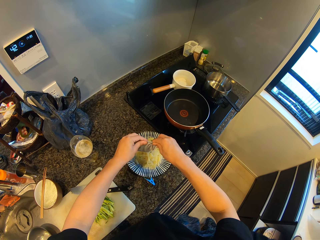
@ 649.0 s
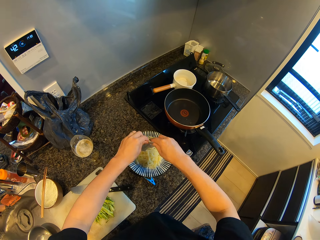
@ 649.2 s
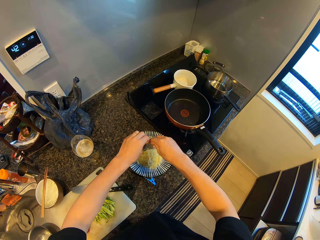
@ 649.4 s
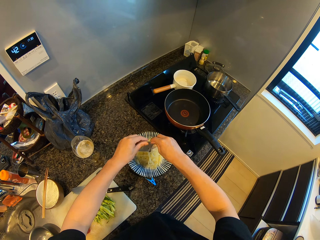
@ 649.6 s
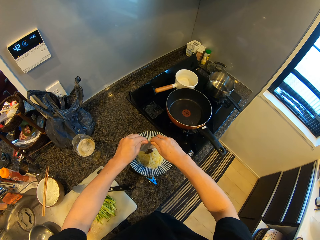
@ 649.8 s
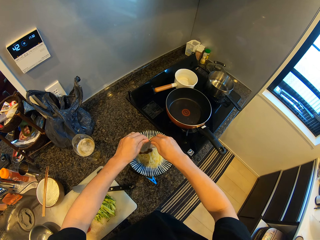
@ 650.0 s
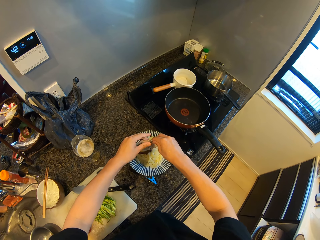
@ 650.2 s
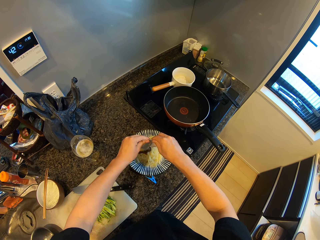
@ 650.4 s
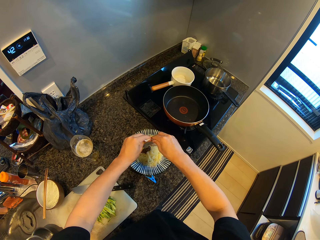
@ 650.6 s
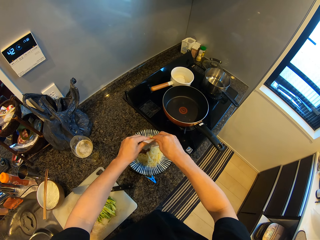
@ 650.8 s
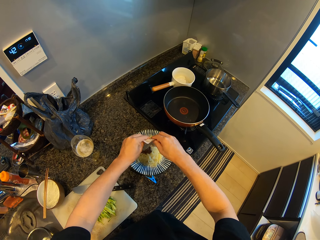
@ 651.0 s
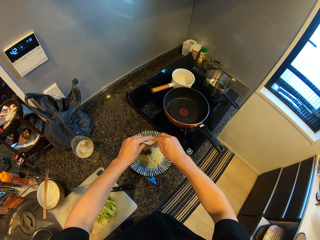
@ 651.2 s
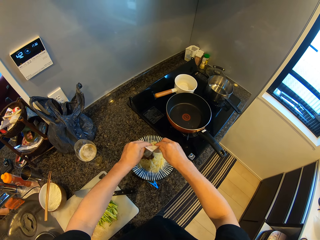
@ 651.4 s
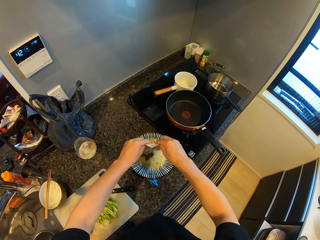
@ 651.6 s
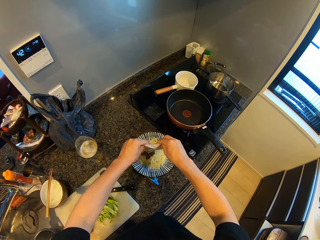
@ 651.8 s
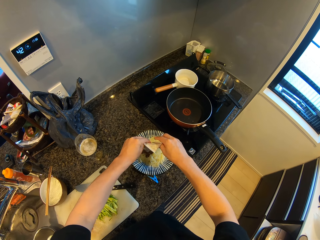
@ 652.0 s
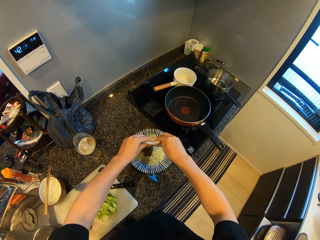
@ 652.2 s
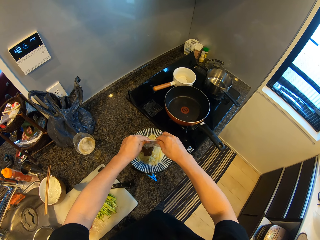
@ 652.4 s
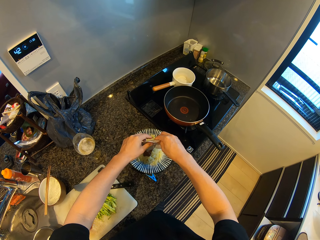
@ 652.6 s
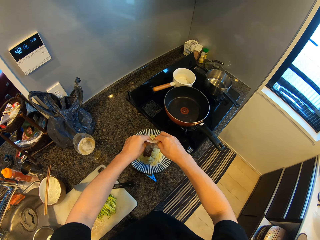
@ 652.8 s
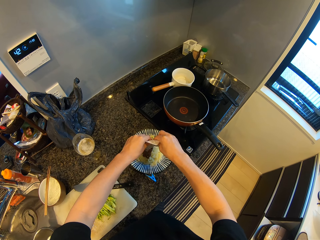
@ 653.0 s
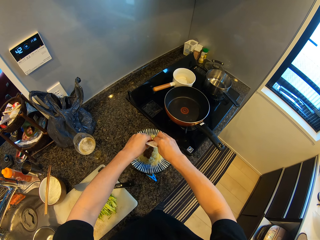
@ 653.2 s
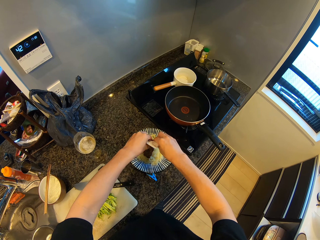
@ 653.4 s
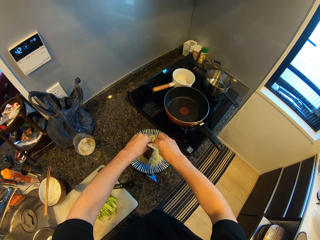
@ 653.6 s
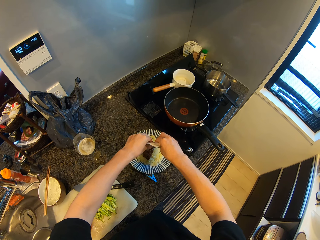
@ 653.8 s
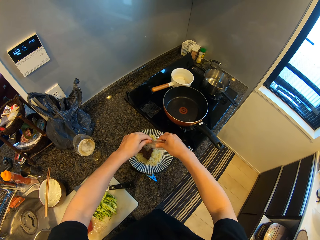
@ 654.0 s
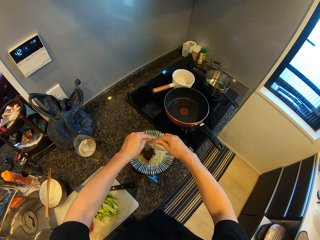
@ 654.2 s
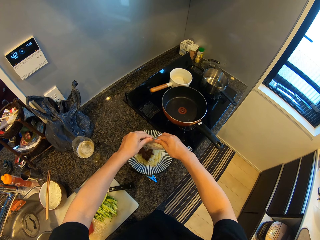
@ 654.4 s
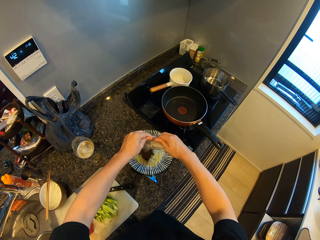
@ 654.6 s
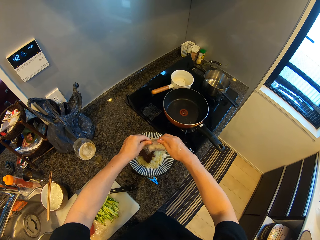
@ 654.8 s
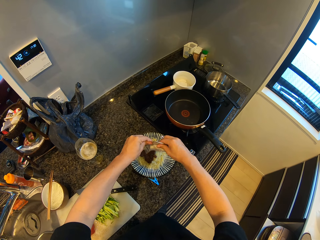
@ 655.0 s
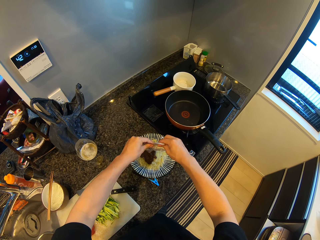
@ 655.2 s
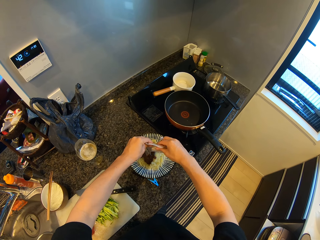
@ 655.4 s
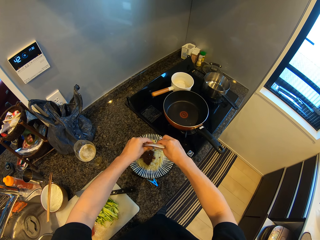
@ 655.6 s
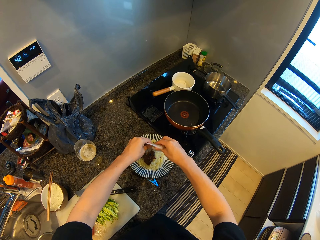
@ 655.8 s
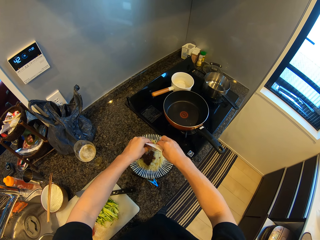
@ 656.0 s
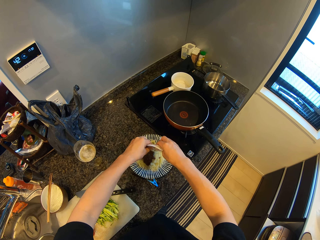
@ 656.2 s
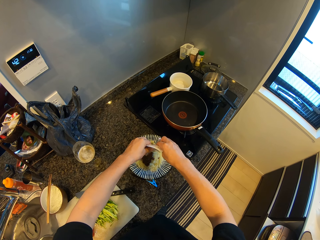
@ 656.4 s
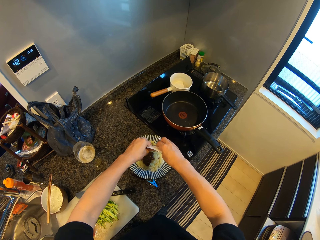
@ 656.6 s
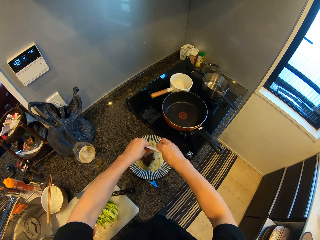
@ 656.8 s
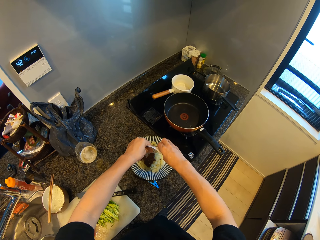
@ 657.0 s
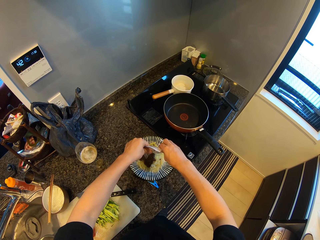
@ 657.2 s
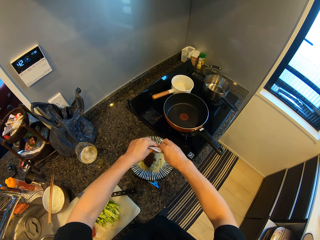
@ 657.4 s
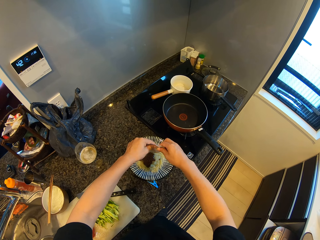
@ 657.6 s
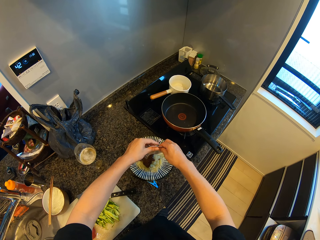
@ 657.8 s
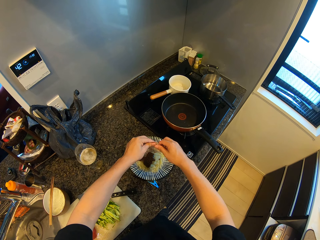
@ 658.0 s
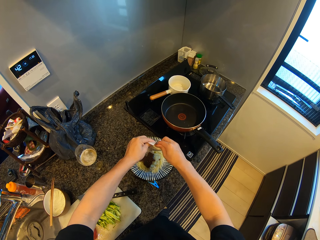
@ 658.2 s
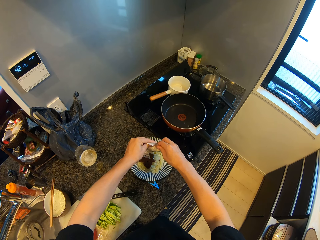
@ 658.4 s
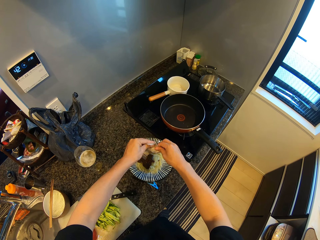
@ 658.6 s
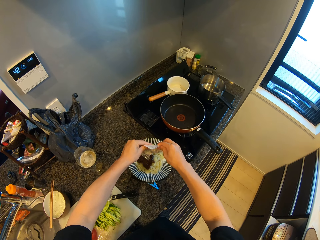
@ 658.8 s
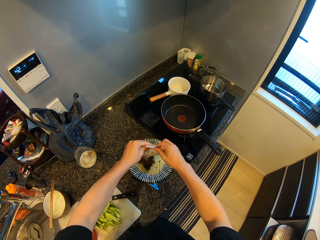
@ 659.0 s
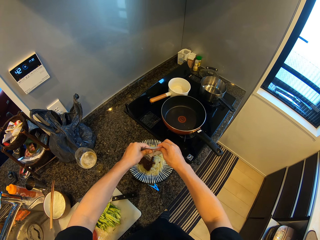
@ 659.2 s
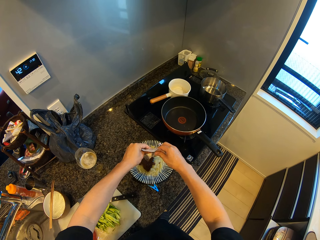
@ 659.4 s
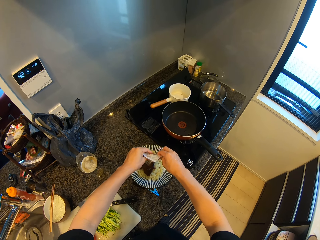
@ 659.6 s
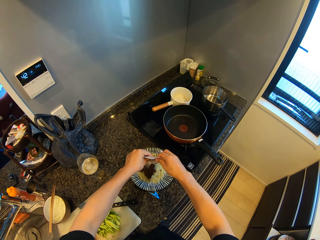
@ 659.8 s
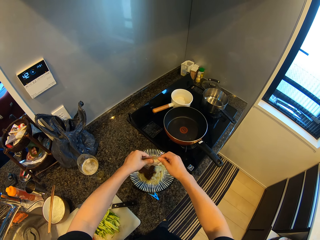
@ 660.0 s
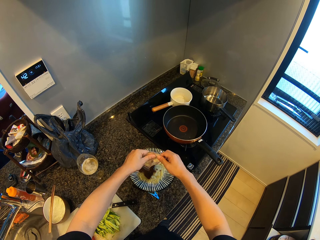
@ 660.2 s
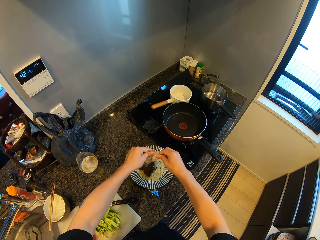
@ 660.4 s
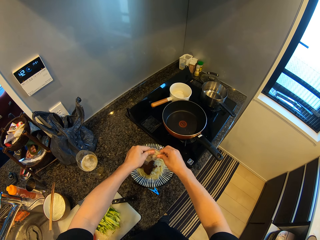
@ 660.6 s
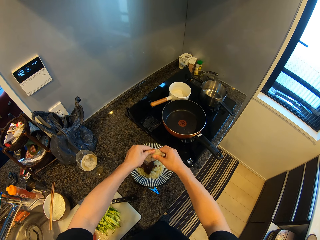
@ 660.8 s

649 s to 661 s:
A lady walks around a room. The camera wearer pours the soup in the sachet on the spaghetti. They sprinkle paste from a piece of paper in a plate. The lady puts a bowl in a sink and walks around the room. The camera wearer adjusts the piece of paper on a hand. They sprinkle paste from the piece of paper in the plate.

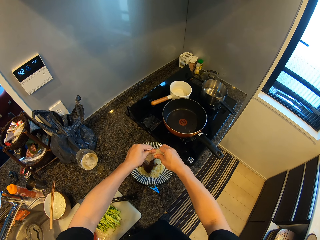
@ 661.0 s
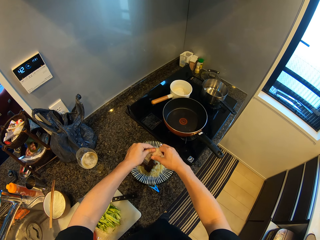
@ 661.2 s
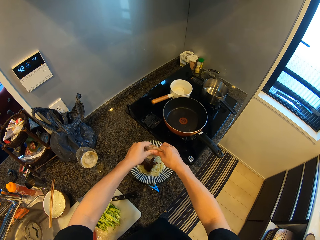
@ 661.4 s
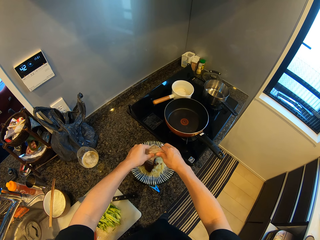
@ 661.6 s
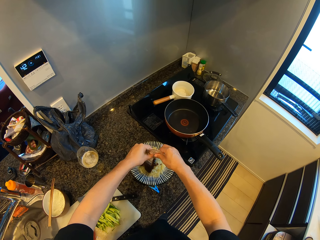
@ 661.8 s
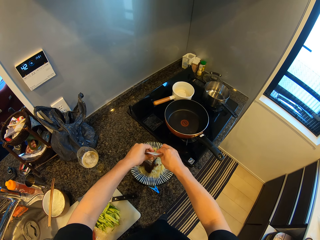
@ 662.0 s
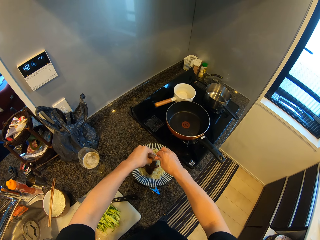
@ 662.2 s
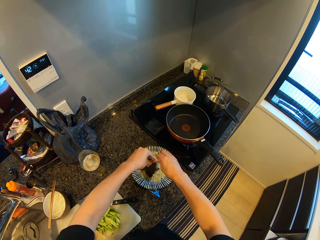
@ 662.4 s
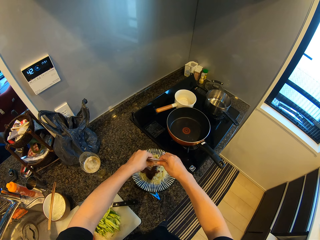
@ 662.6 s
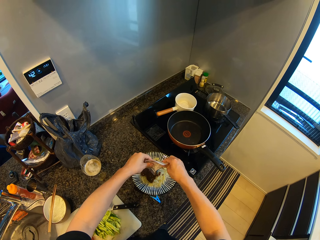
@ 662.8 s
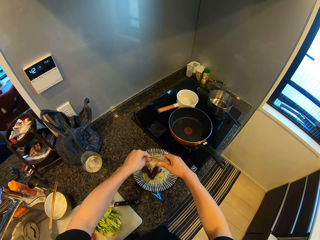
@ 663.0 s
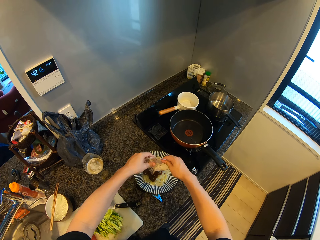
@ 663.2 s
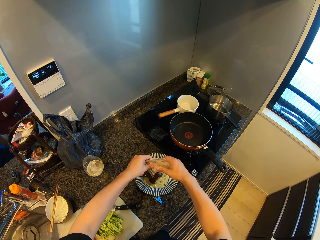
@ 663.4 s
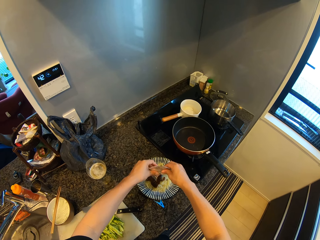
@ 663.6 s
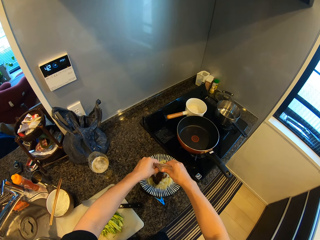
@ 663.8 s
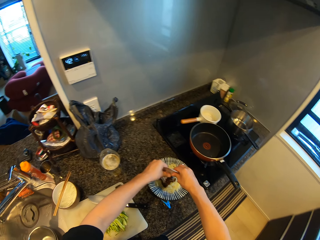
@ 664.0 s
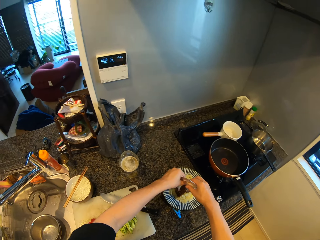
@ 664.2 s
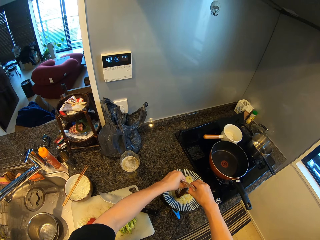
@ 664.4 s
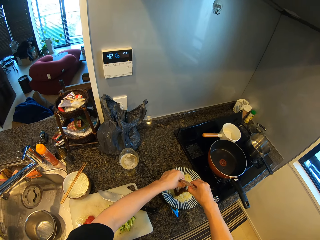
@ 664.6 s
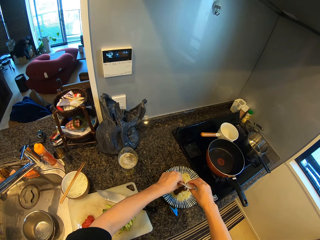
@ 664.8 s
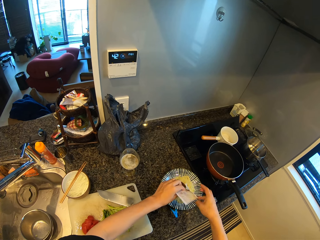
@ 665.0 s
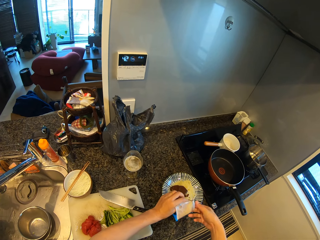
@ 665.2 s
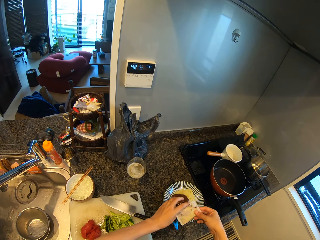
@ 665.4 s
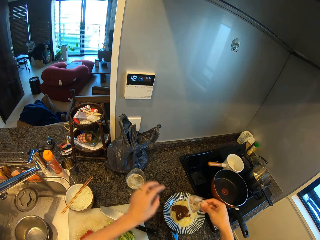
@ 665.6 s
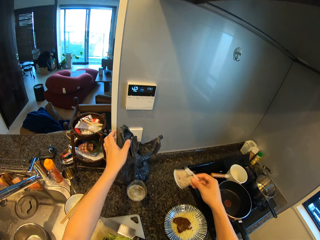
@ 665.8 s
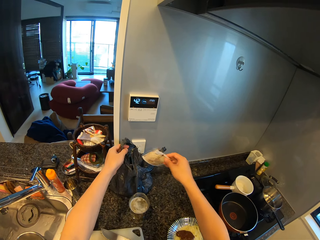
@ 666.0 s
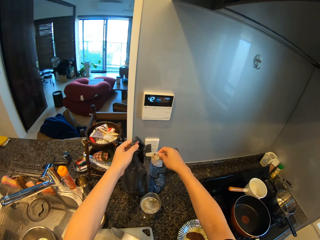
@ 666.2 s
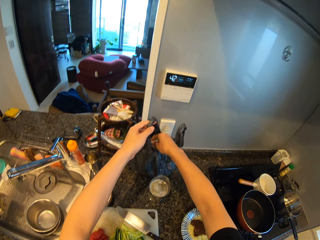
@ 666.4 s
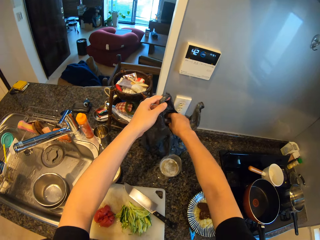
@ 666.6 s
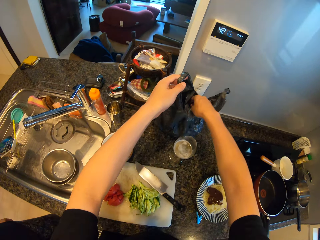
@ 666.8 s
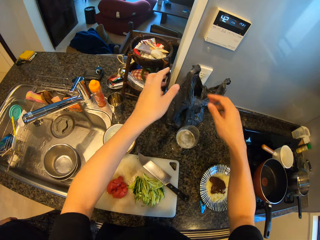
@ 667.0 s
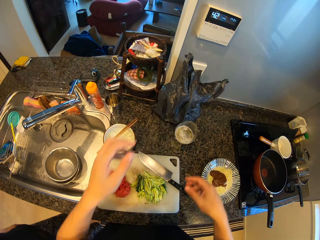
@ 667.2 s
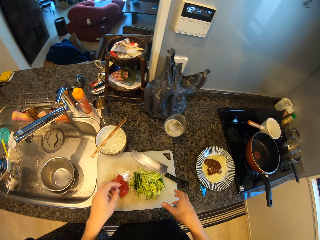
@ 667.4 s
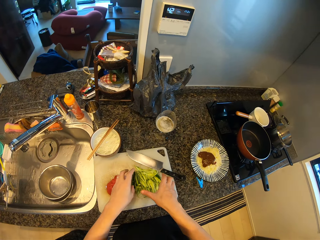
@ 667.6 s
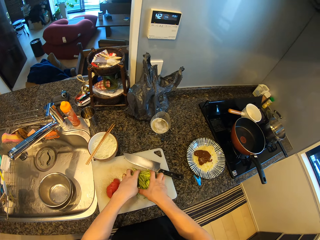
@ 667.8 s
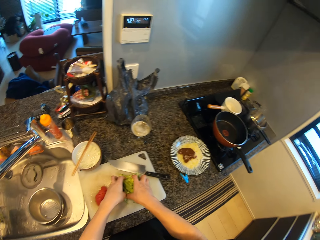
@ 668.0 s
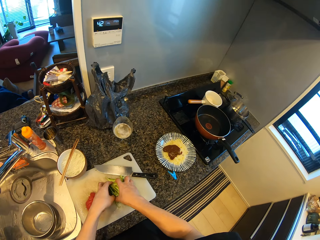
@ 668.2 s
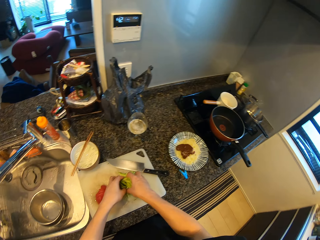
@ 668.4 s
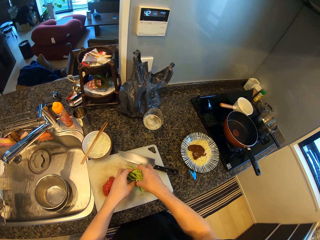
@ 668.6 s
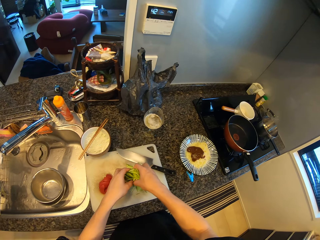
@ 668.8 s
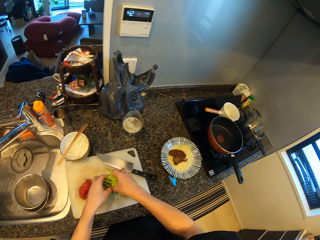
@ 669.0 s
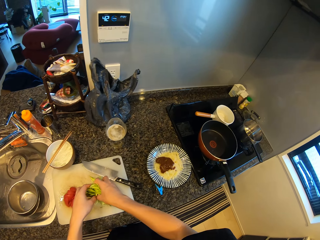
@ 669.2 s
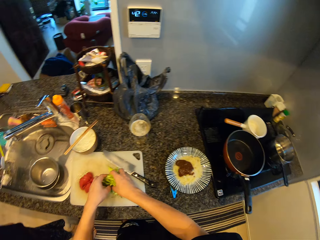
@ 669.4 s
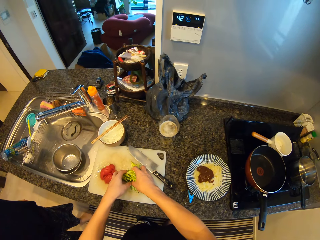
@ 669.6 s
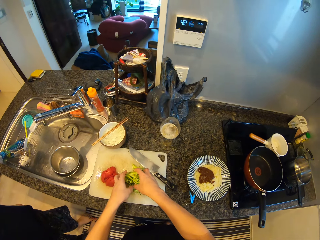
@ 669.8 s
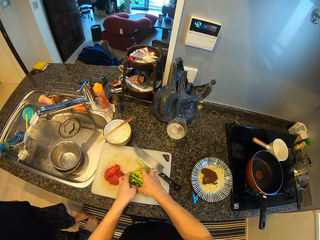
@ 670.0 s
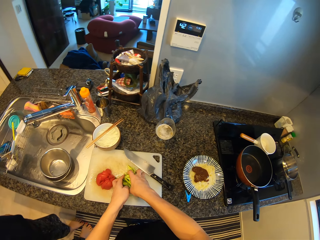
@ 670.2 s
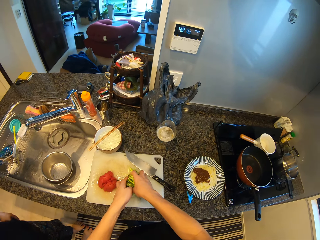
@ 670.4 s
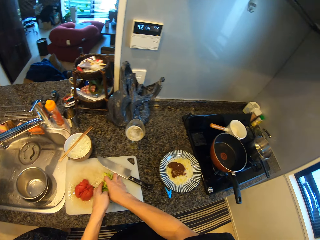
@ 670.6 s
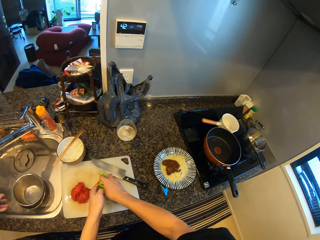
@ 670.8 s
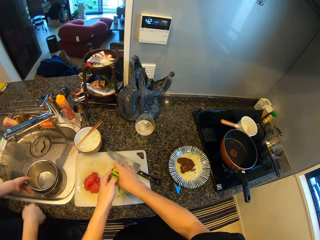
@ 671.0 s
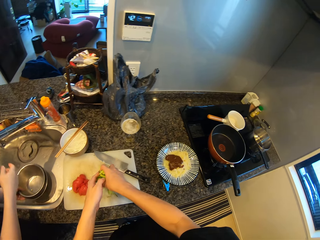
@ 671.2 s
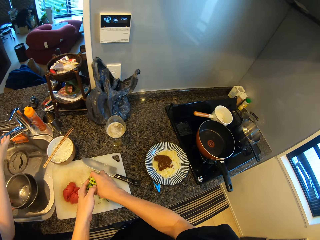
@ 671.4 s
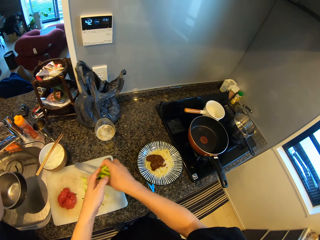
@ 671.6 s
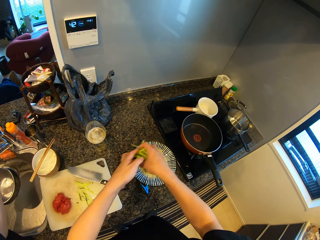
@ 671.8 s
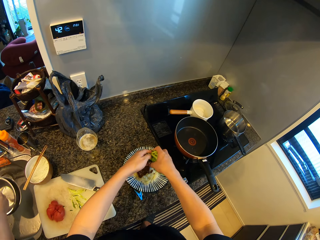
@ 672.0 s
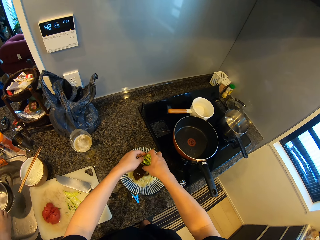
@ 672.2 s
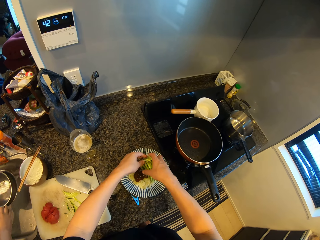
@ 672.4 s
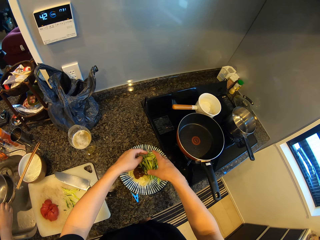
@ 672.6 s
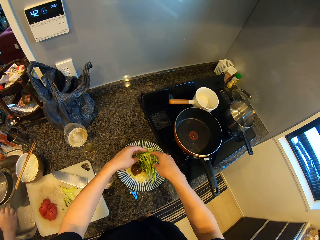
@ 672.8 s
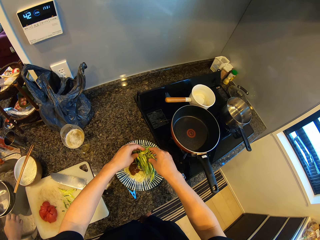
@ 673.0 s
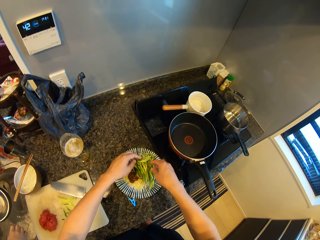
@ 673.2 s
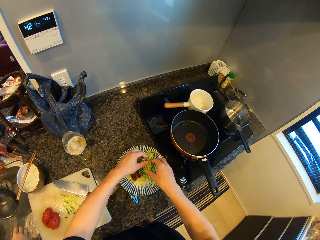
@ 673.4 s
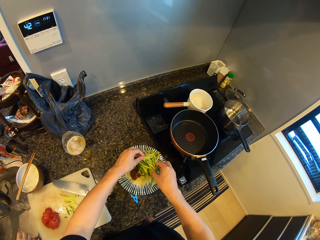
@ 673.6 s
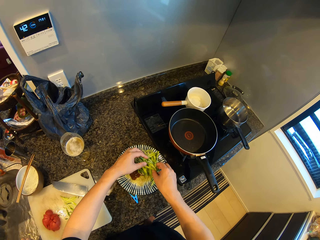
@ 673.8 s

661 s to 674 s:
The camera wearer puts the sachet of soup in the trash bag. They put the cucumber on the spaghetti. They pick up pieces of cucumber from a chopping board. A lady opens a tap with a hand. The camera wearer puts the pieces of cucumber on a plate. The lady runs water in a bowl.
